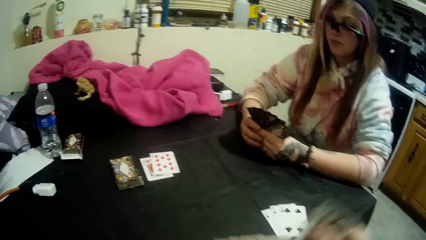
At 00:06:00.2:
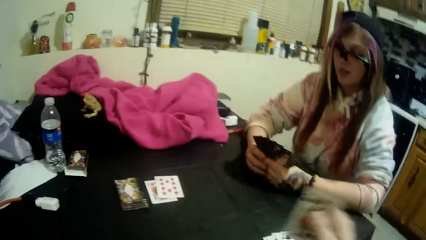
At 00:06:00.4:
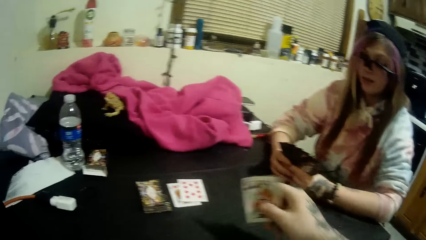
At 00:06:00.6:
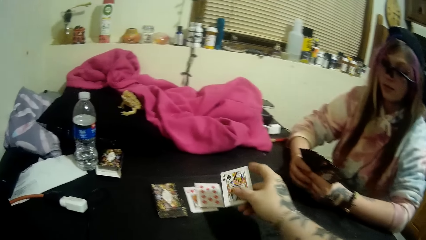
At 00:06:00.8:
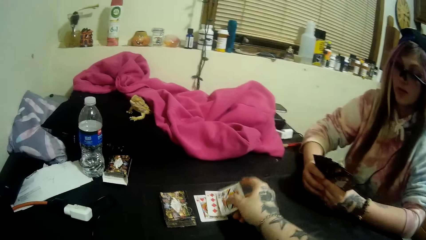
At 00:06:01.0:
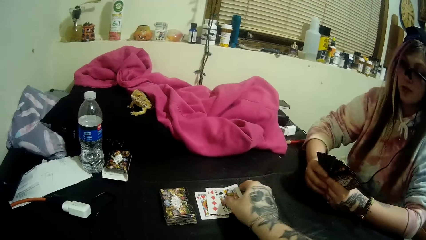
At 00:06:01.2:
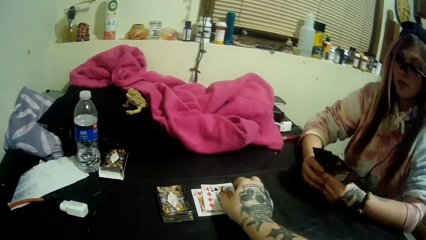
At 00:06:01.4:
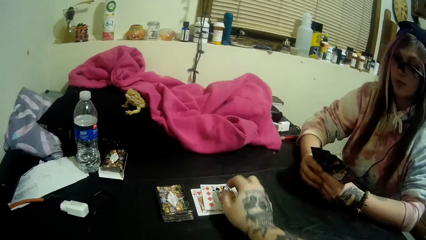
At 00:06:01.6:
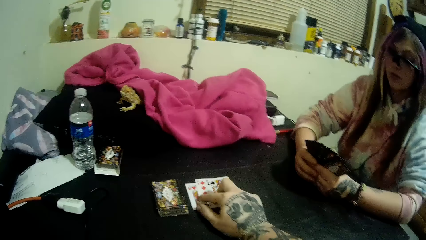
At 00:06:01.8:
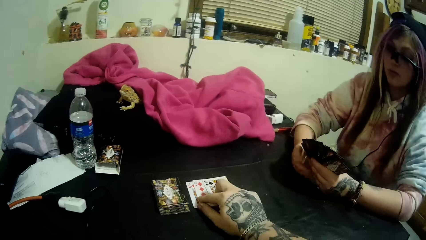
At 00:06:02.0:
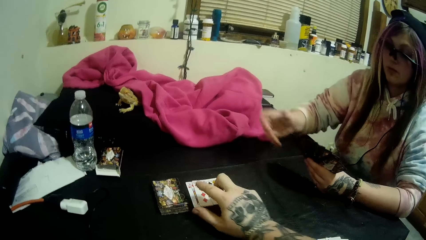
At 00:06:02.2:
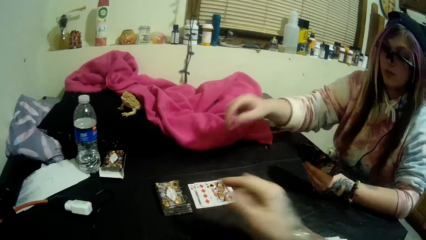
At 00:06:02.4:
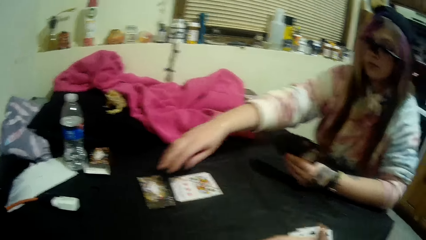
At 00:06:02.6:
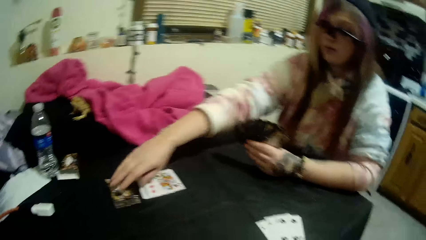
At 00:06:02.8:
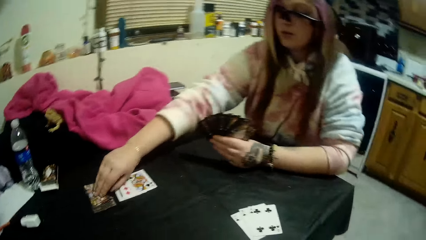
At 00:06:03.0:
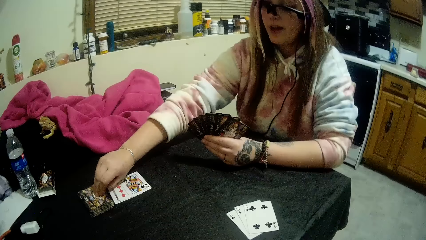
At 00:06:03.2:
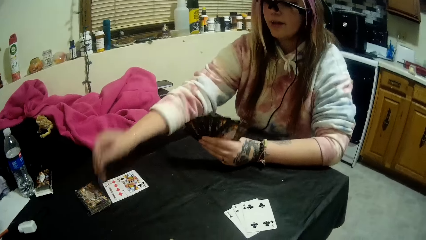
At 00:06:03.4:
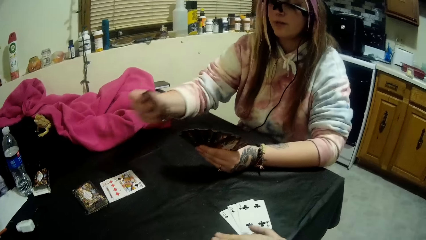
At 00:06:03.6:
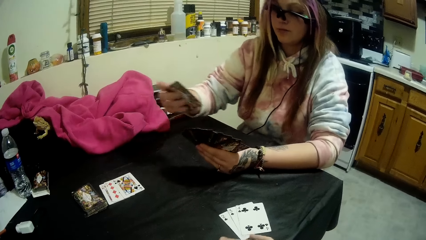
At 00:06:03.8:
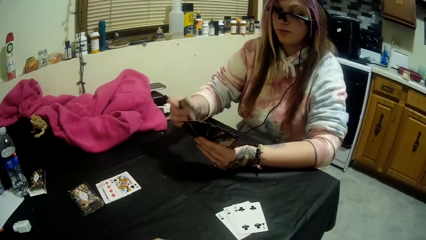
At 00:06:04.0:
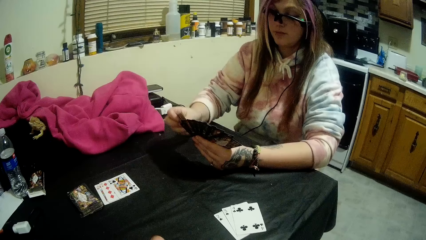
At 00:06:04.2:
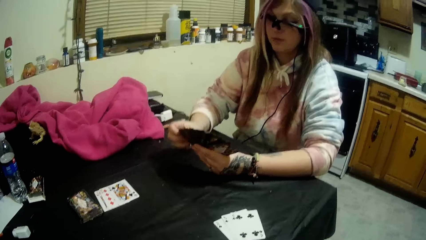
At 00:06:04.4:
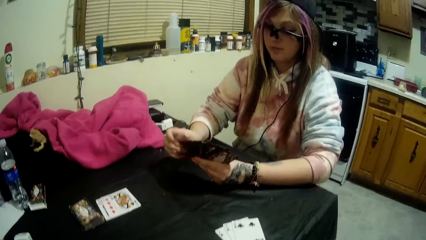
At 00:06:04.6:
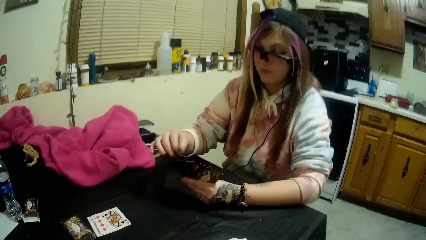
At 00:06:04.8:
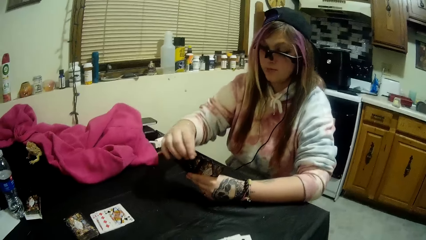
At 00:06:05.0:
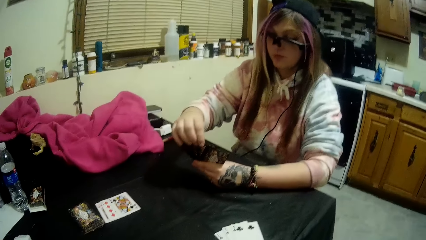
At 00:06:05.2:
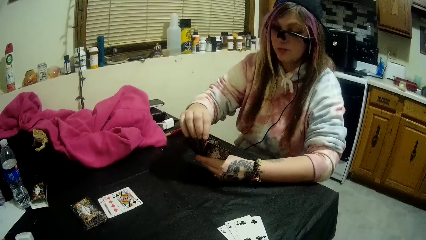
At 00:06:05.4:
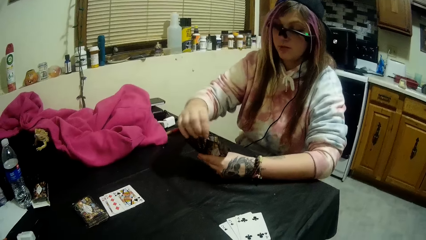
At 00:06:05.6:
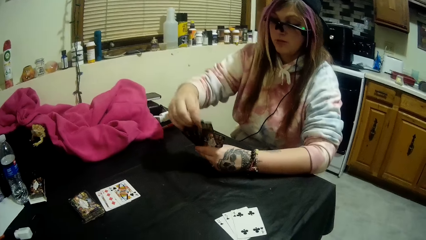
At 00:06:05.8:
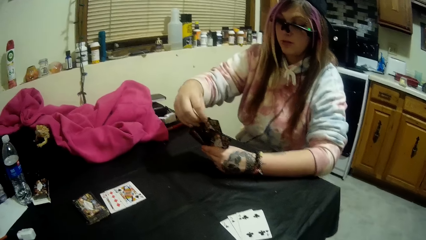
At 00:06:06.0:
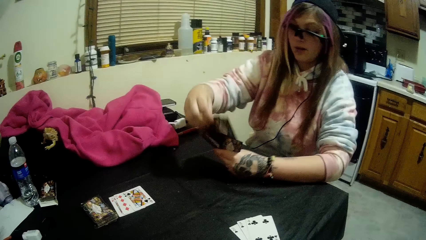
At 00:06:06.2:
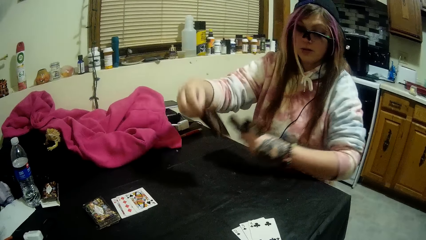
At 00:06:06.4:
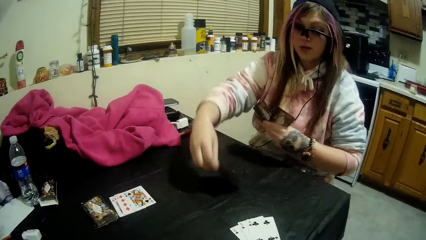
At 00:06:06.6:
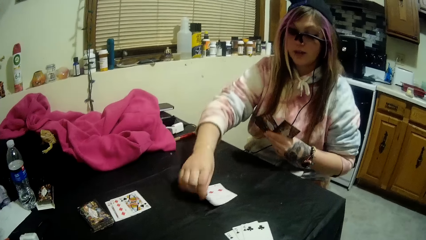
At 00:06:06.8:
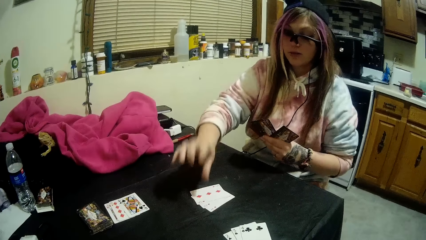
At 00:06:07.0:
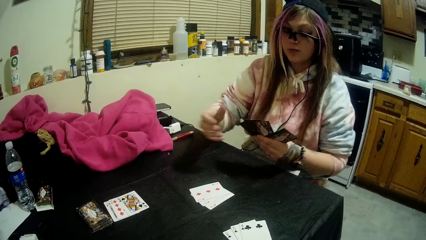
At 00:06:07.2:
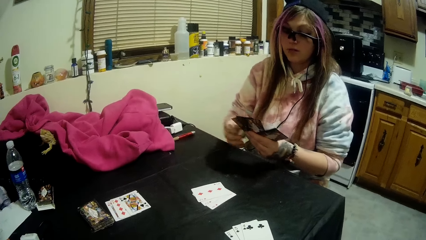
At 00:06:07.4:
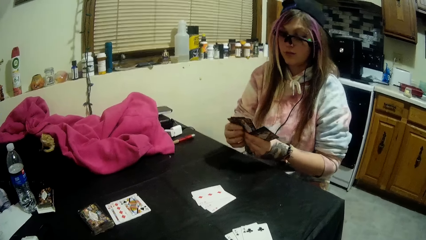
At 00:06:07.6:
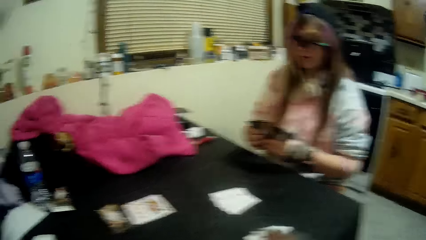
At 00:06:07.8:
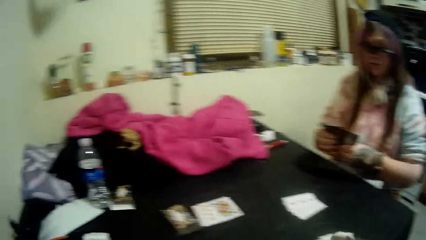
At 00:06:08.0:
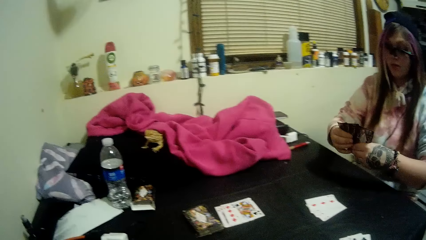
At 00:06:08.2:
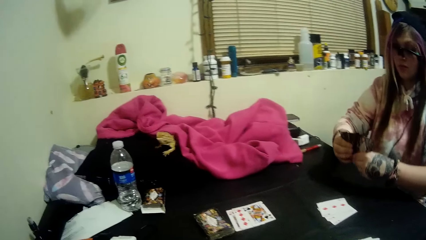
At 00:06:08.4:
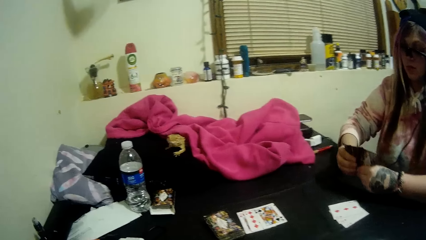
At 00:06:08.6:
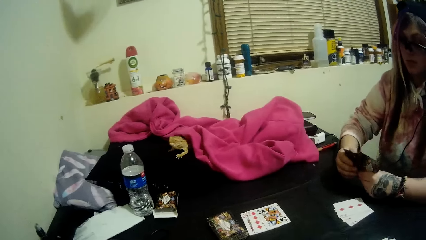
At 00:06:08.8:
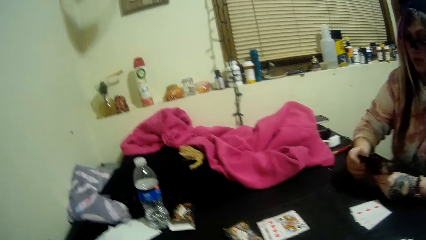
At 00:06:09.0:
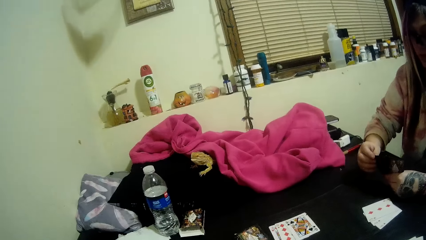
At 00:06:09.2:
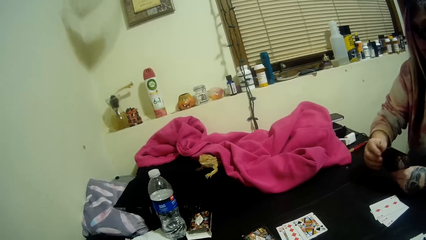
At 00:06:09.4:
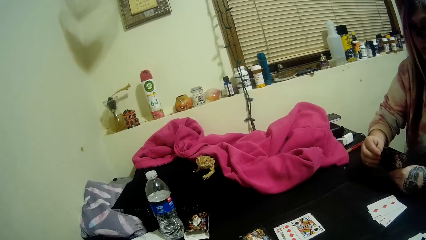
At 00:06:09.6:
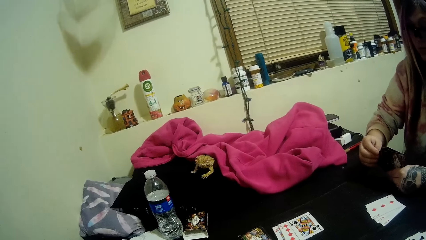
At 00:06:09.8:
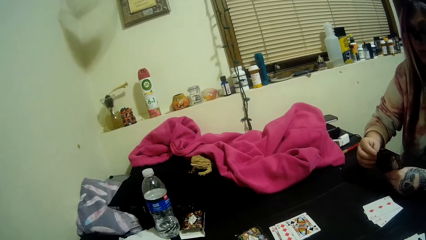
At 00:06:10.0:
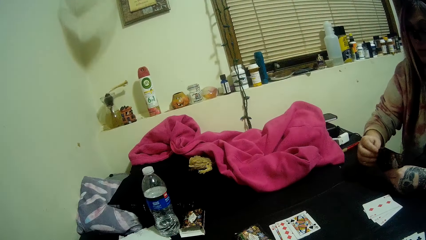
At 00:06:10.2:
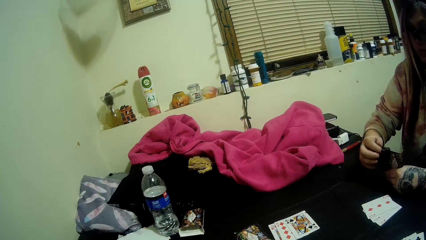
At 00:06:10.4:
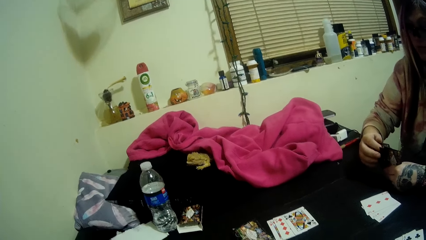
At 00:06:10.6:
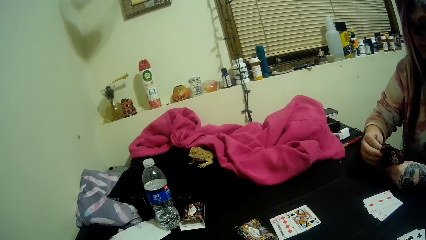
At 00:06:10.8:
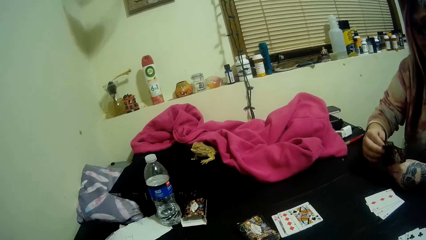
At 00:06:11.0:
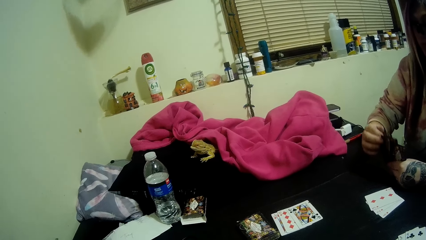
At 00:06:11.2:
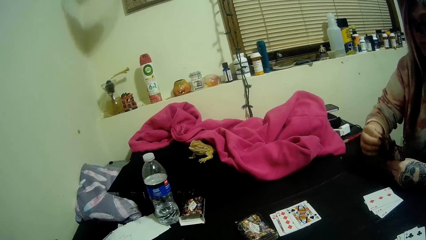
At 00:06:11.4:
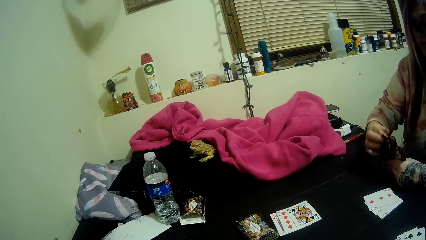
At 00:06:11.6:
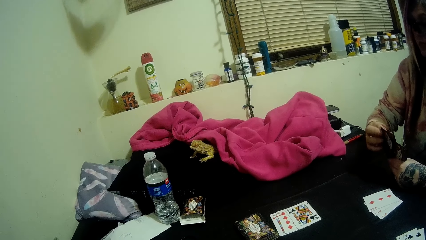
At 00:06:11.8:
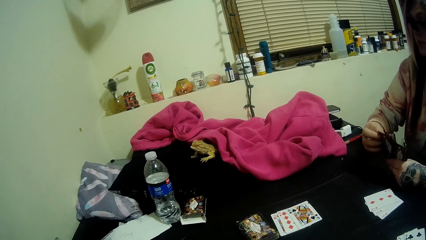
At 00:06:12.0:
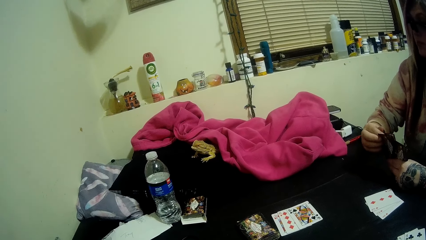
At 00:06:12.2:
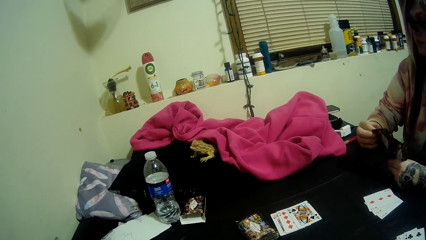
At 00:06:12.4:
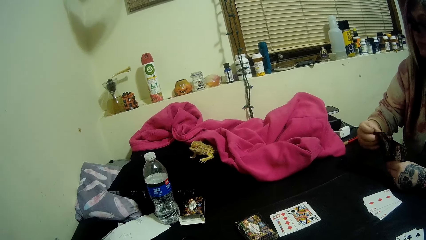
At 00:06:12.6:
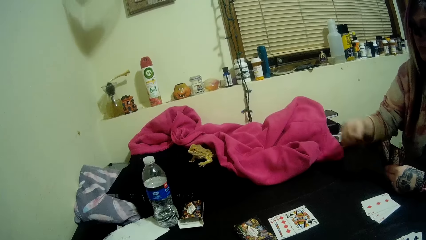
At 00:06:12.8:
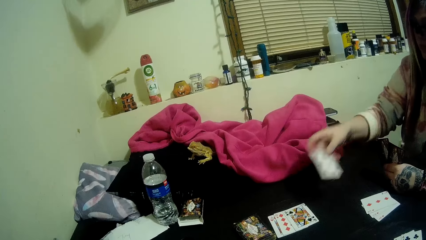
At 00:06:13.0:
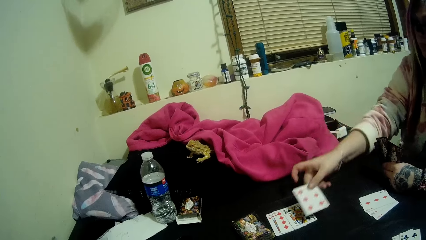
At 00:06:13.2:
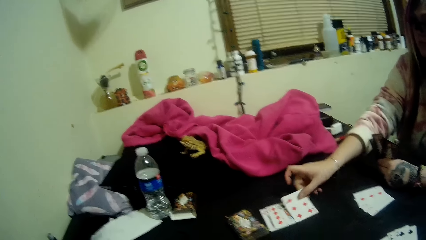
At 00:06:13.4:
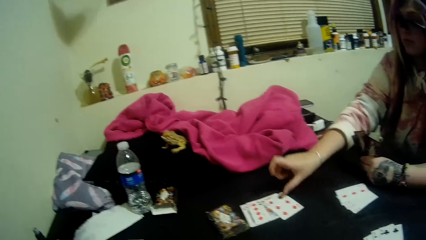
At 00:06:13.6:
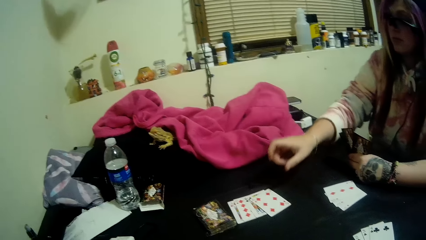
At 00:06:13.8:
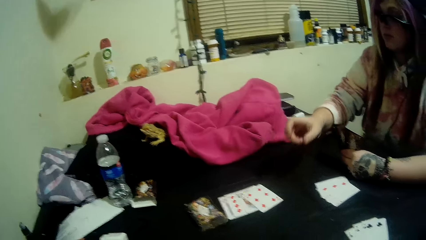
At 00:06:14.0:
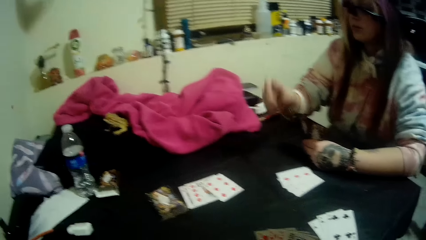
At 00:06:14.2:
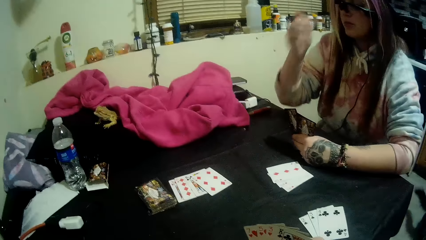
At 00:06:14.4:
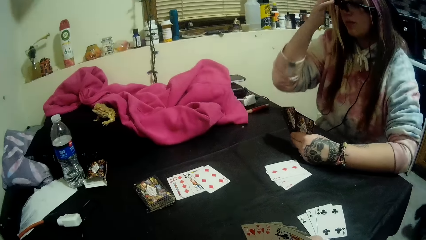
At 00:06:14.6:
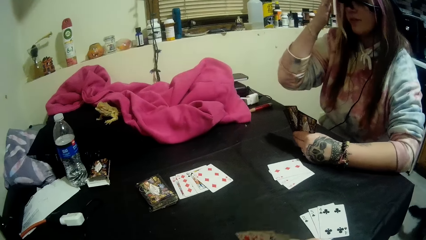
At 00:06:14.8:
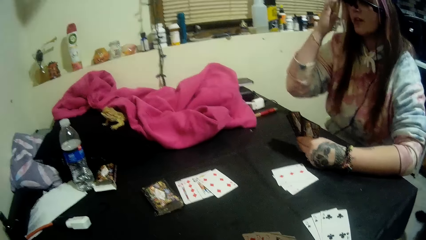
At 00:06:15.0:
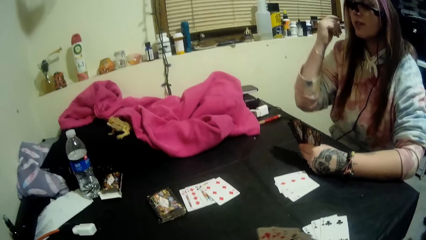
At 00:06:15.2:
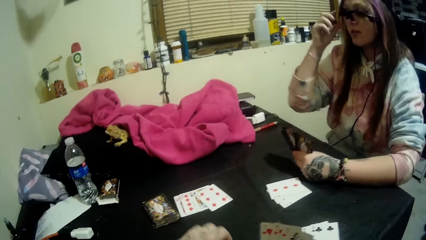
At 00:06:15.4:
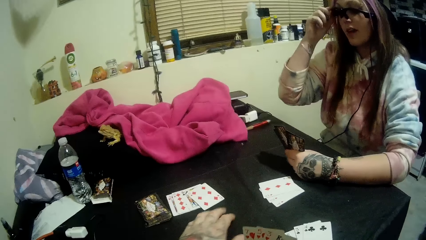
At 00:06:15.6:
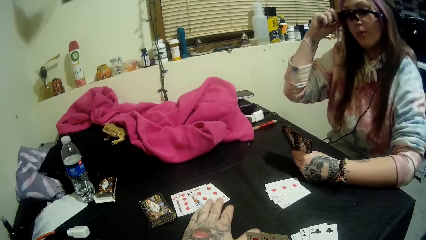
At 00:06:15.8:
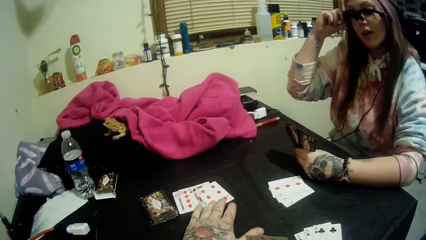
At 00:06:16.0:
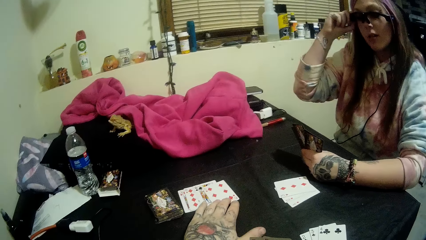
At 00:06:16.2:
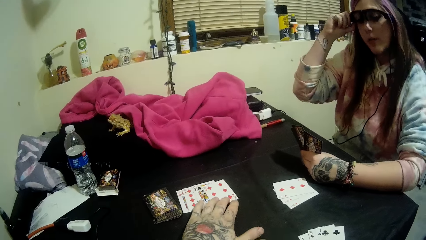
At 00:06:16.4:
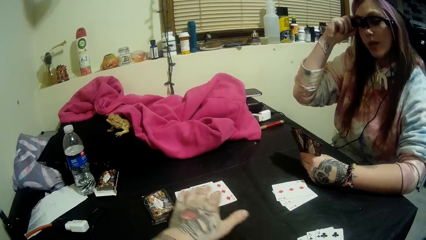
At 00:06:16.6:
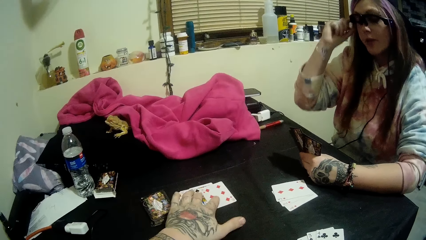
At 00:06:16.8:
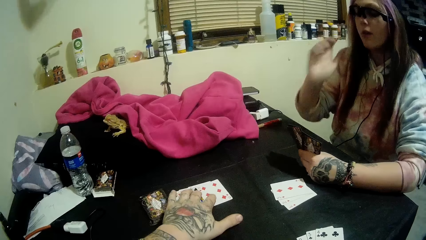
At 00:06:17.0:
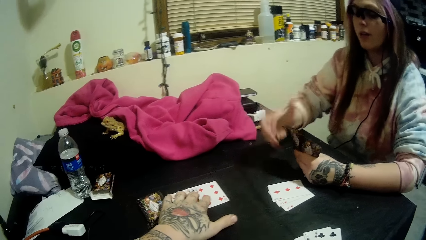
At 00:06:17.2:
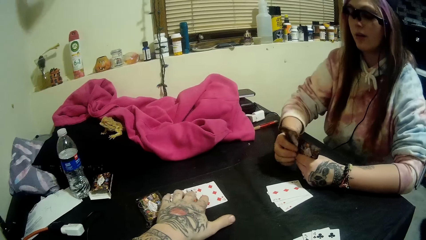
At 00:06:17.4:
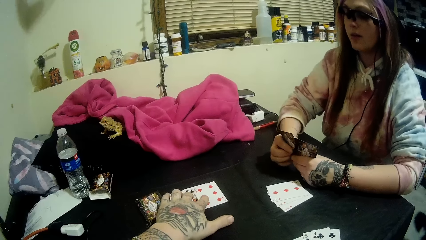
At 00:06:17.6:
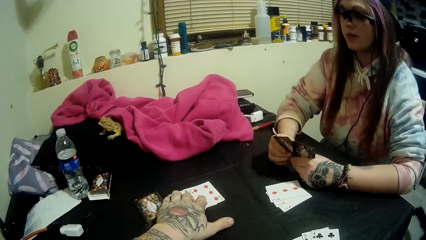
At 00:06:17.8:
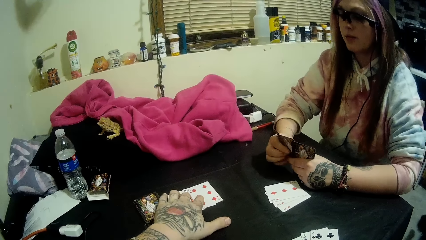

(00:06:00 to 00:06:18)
The camera wearer drops a card in his hands on the cards beside the stack of cards. A woman picks a card from the stack of cards with her right hand. The woman drops some of the cards in her hands on the table. The woman drops a card in her hand on the cards beside the stack of cards. The camera wearer touches the cards beside the stack of cards with his left hand.
